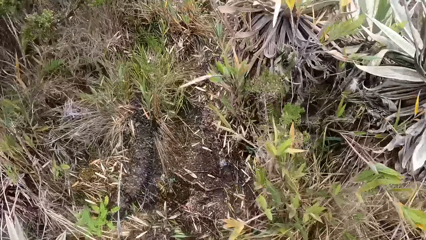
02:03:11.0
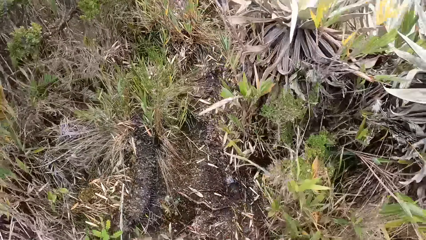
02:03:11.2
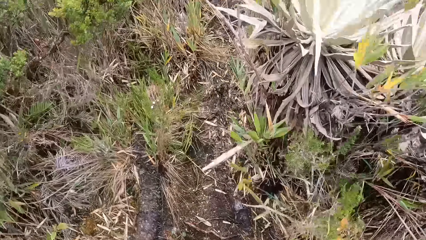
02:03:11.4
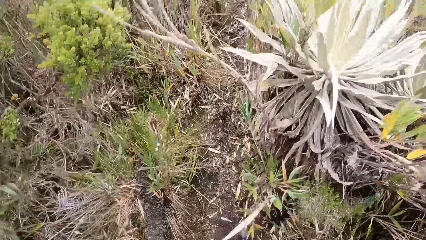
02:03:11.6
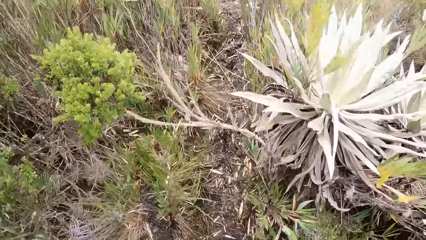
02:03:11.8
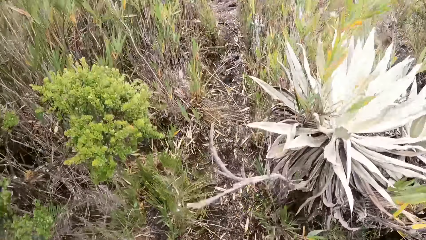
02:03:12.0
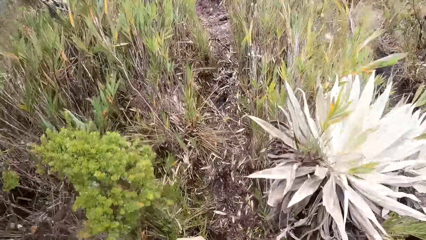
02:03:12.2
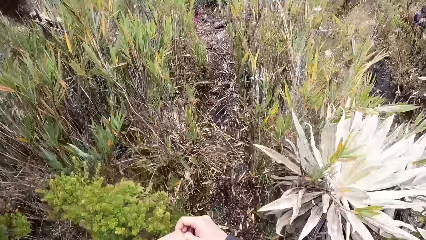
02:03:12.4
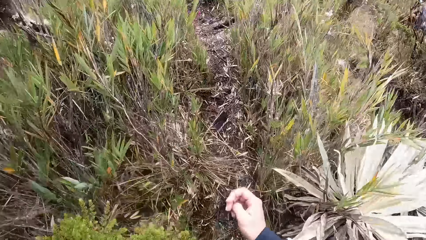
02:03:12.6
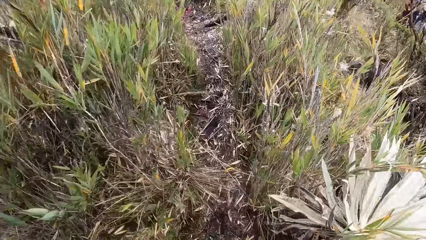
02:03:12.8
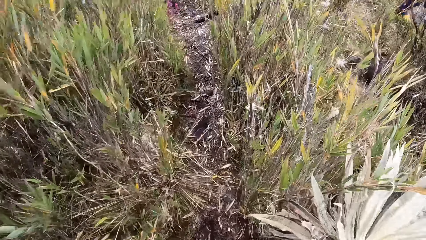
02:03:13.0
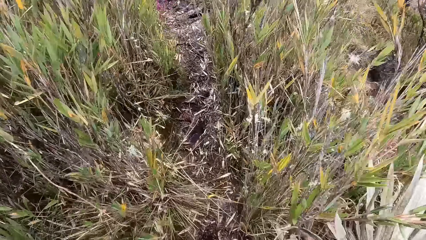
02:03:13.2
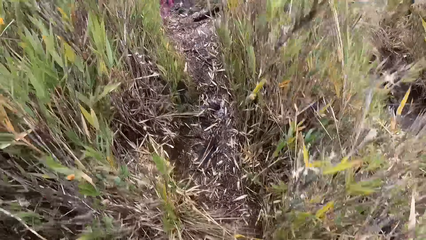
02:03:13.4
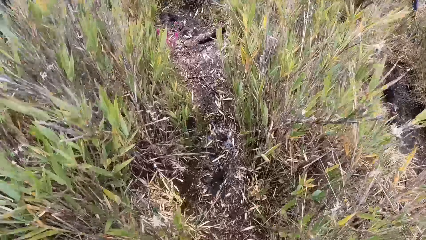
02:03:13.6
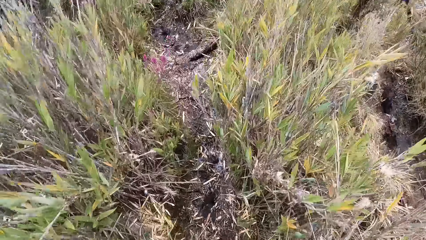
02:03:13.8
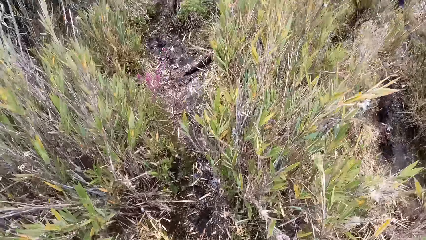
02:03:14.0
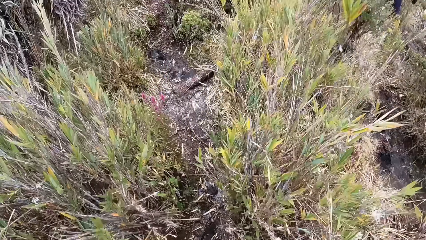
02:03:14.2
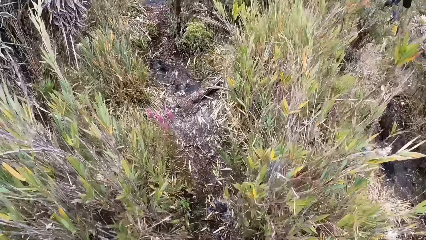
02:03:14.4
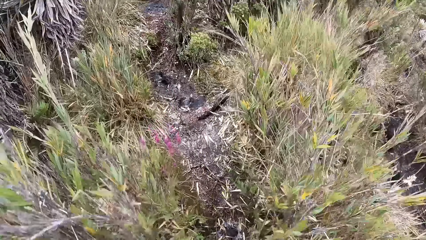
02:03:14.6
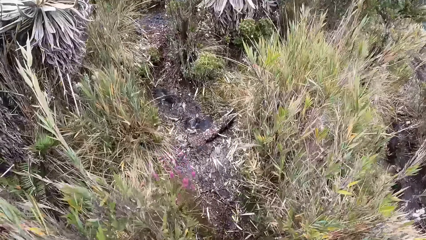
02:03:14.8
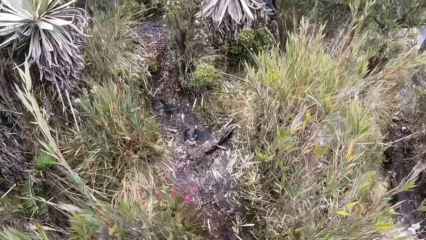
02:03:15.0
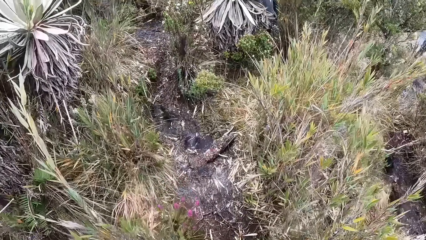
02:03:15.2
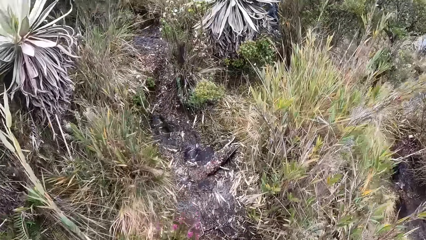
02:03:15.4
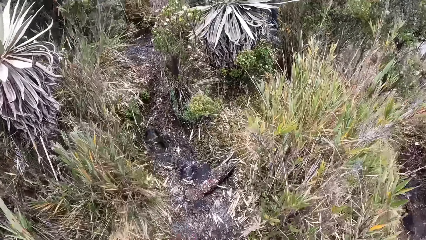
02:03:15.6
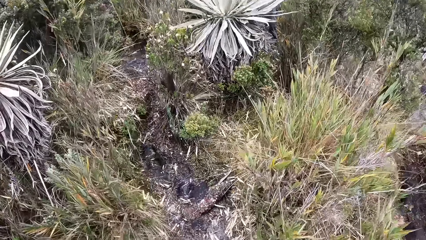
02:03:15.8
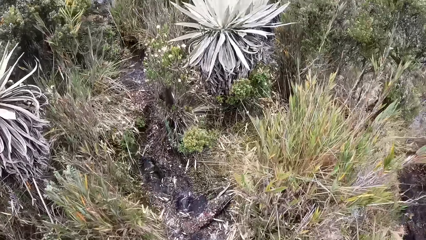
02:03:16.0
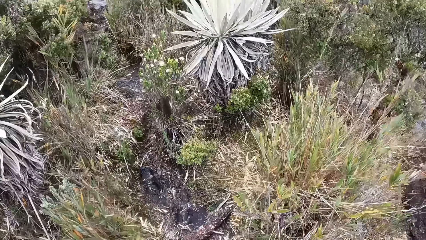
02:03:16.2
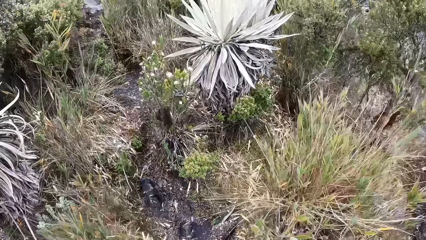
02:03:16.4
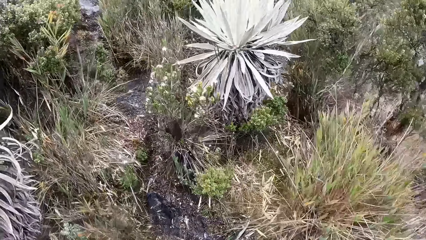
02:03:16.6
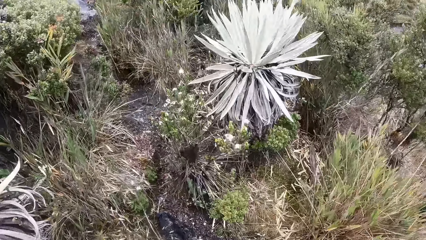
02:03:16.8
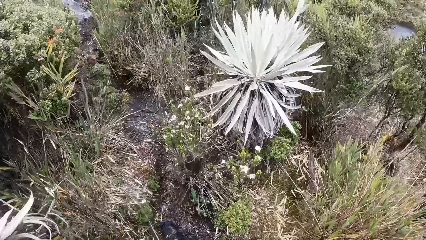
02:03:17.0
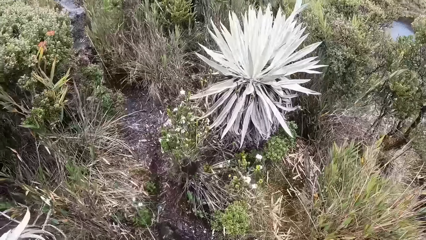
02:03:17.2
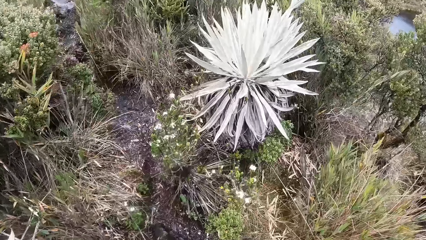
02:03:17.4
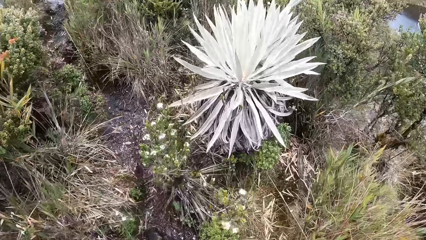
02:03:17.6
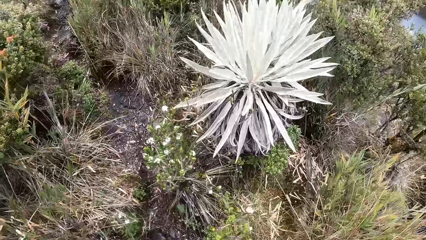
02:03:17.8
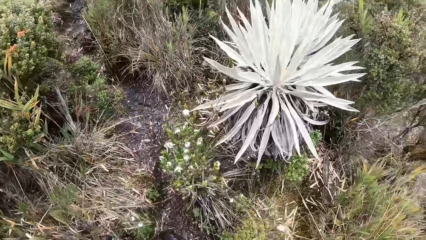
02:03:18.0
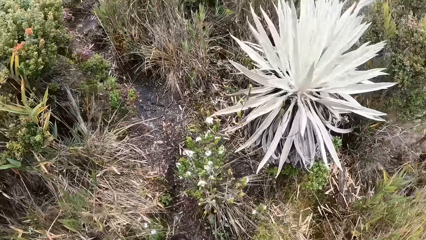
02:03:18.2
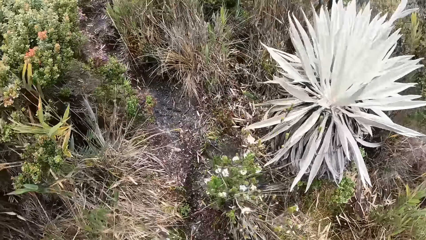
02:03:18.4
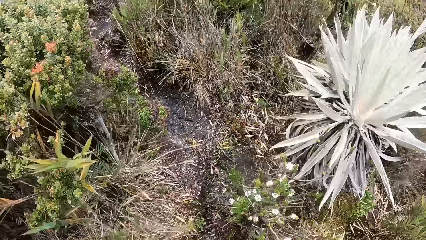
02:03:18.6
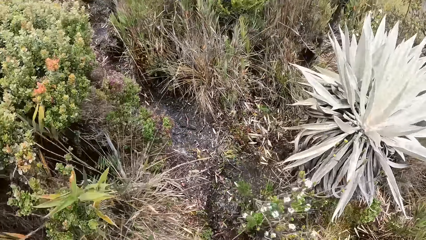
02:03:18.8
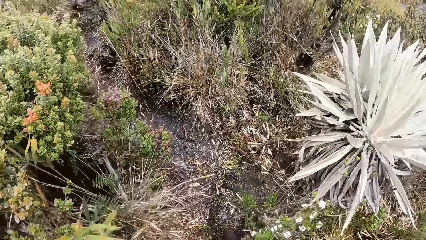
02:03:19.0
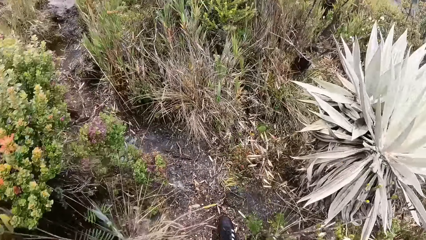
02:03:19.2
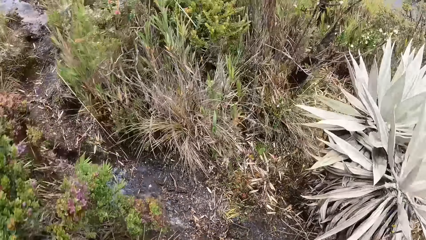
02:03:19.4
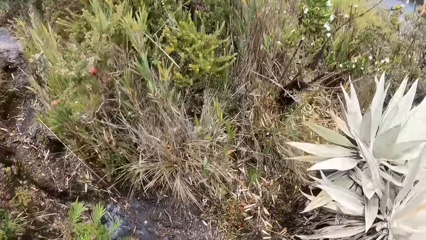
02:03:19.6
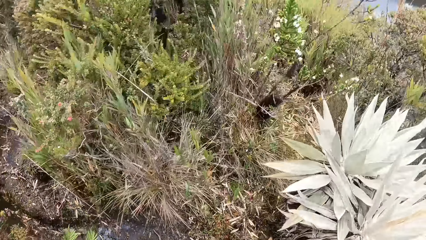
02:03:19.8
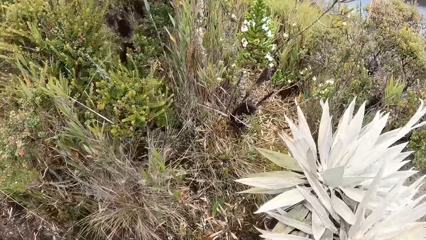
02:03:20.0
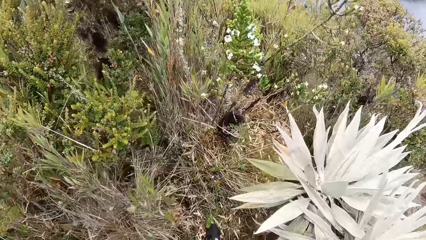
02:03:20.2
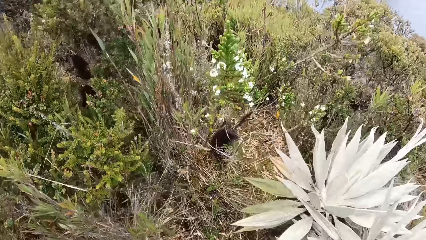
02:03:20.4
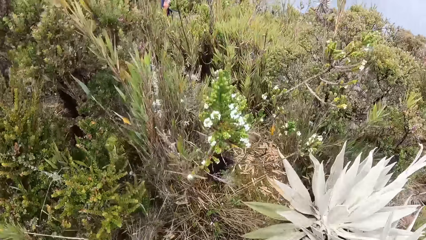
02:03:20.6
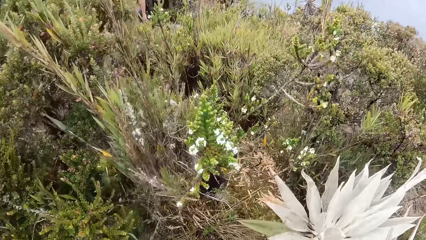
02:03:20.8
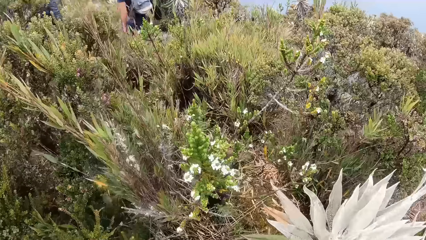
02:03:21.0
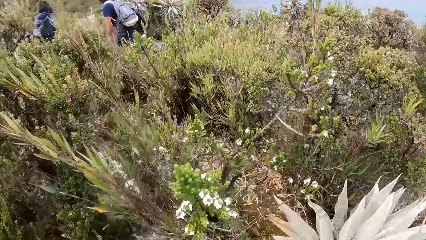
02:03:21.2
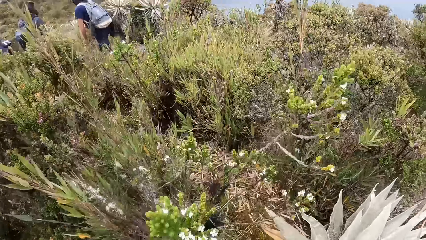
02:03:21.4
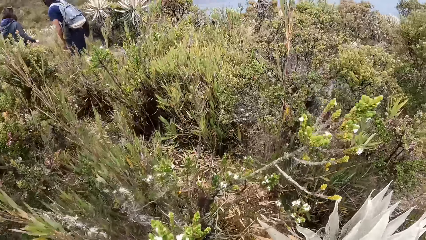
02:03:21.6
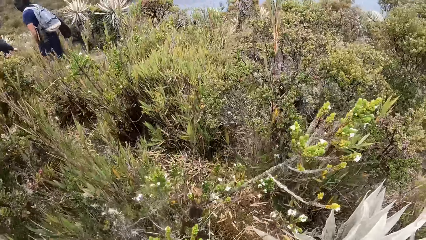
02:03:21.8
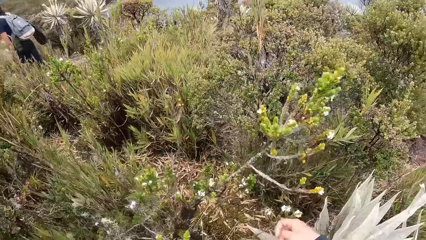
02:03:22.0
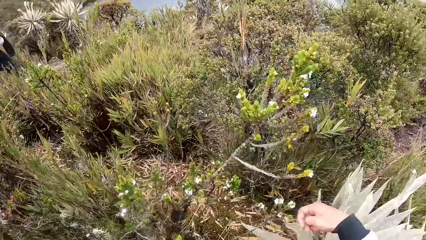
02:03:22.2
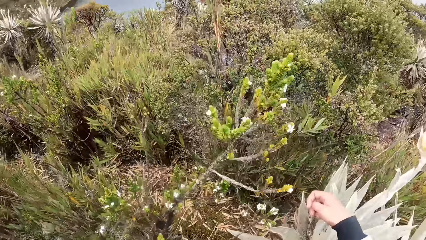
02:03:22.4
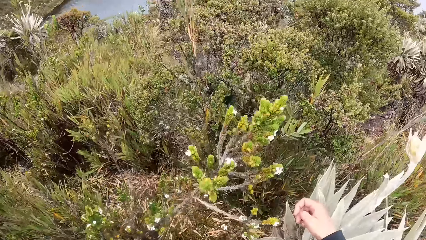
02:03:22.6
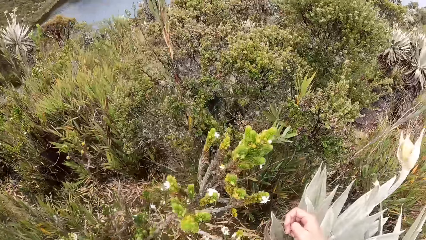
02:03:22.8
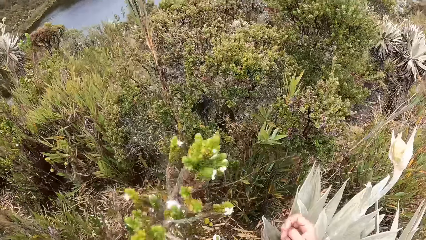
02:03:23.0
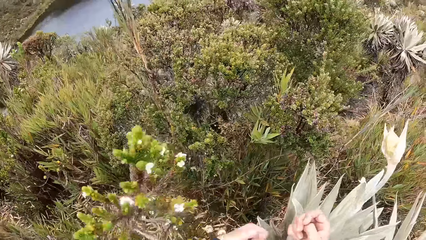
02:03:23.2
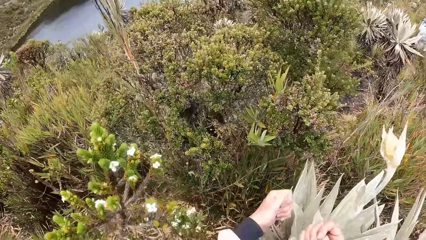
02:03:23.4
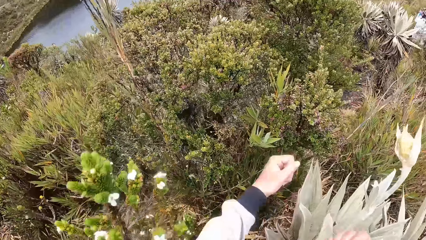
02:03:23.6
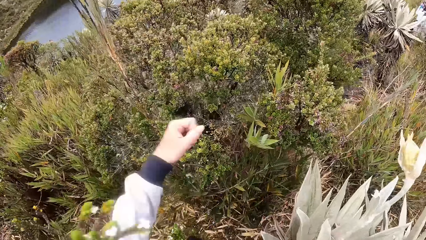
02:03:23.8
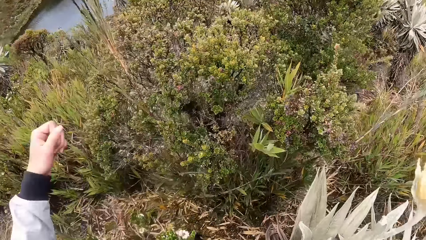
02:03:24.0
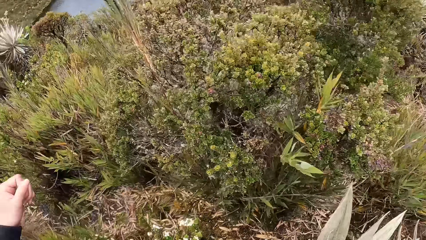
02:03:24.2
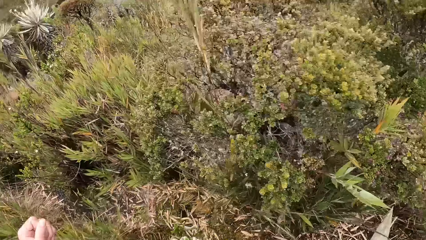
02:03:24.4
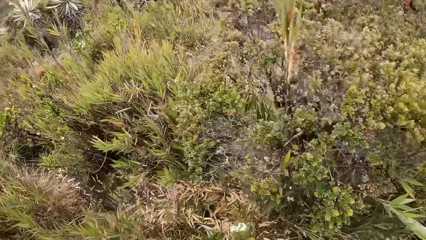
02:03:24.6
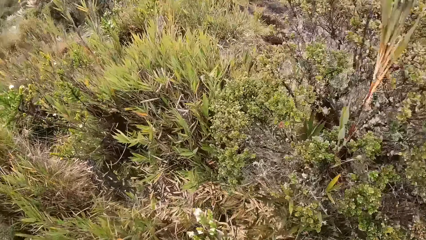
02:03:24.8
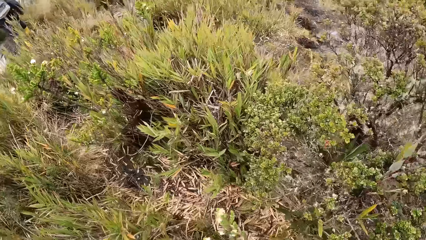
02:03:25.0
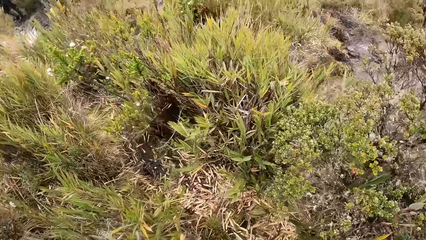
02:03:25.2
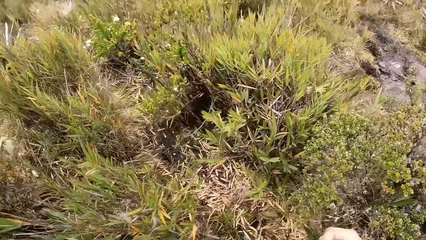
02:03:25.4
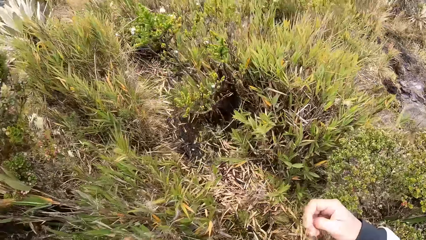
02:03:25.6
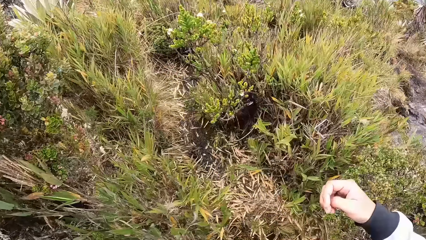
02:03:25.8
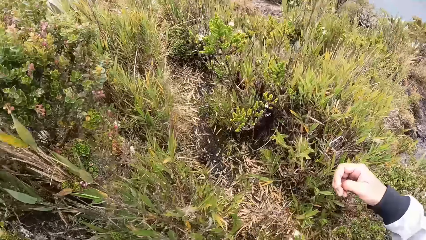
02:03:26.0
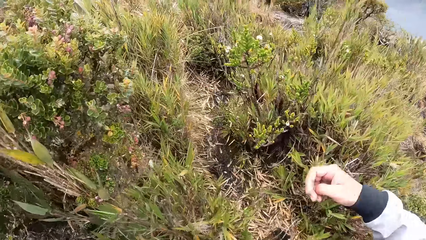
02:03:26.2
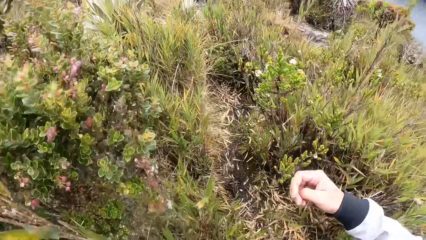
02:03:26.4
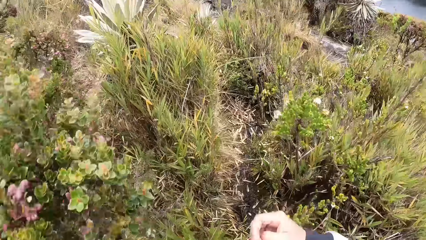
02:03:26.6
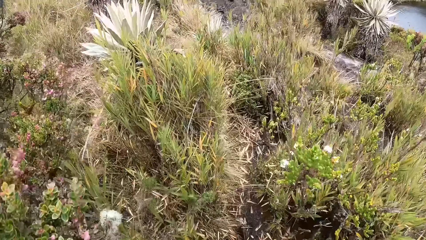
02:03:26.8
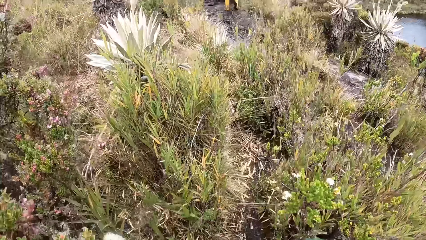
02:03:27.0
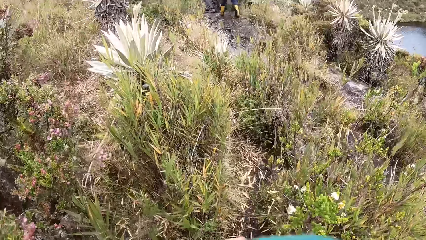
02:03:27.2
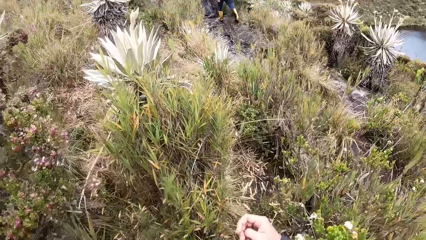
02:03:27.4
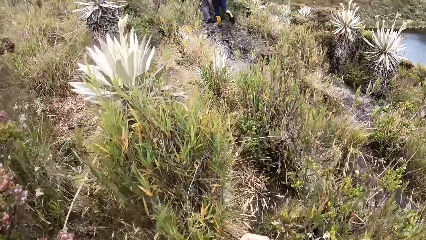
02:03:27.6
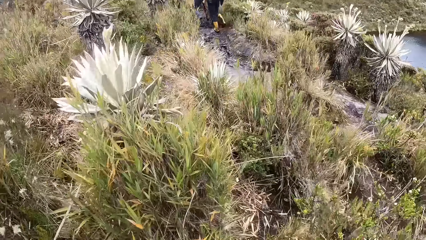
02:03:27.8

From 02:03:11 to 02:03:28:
The camera wearer looks around the mountain.
